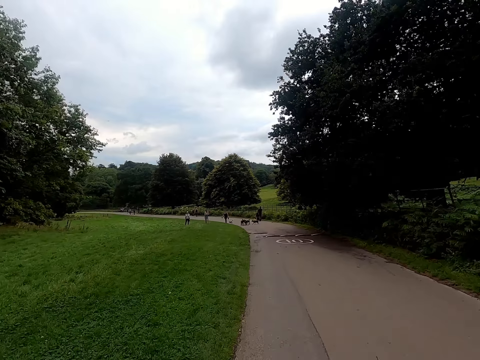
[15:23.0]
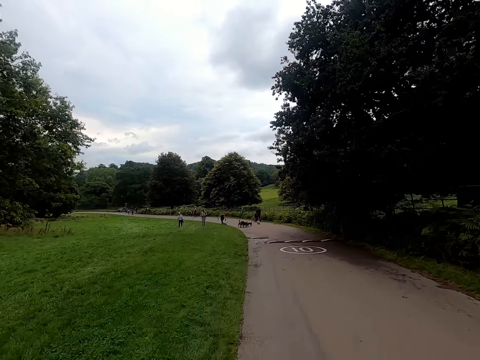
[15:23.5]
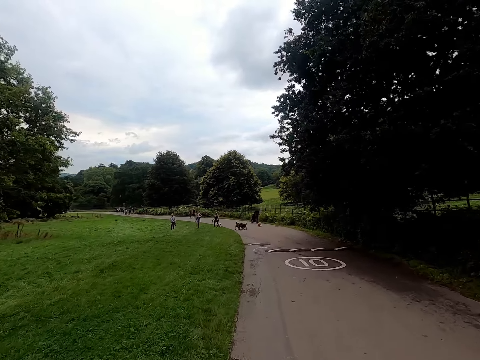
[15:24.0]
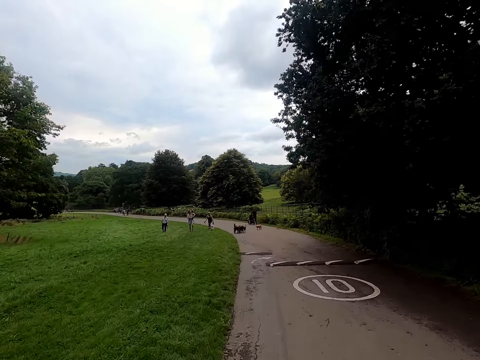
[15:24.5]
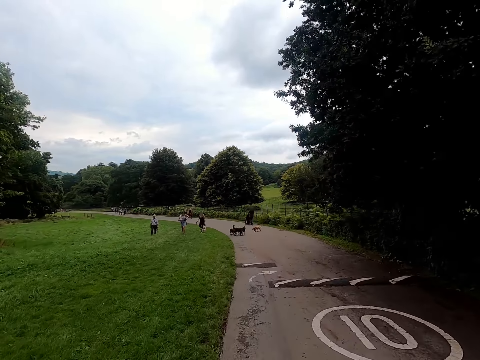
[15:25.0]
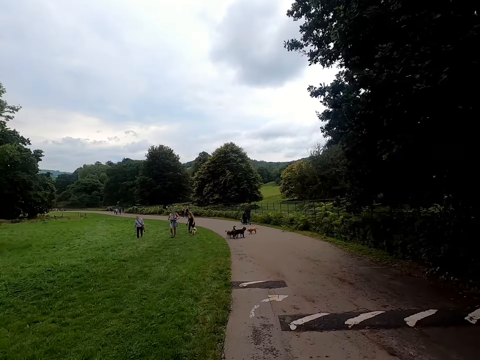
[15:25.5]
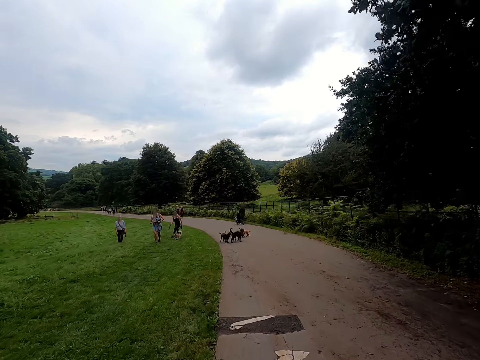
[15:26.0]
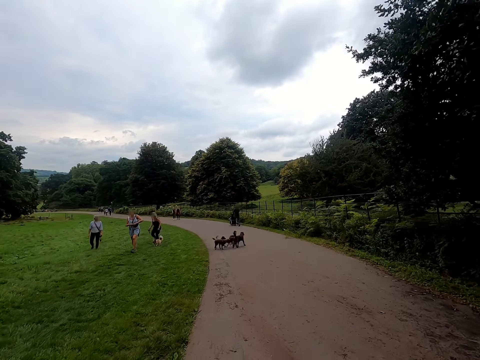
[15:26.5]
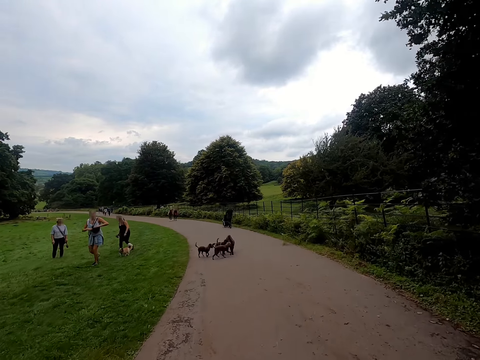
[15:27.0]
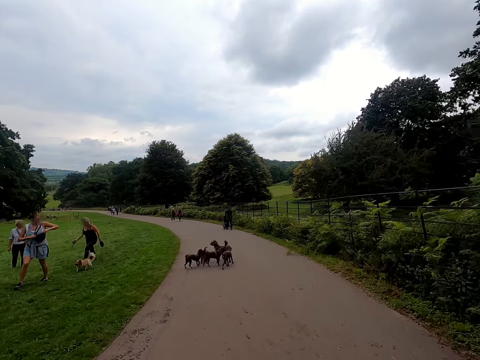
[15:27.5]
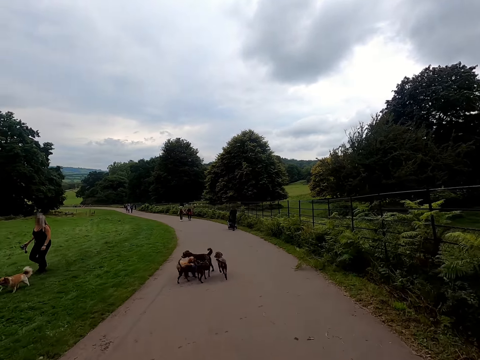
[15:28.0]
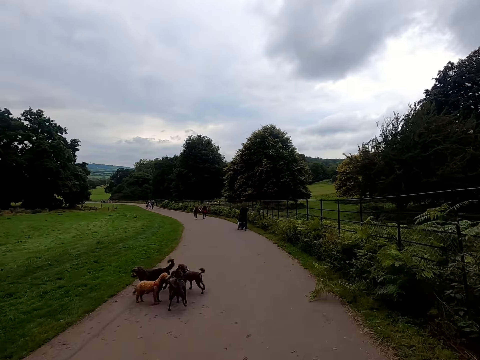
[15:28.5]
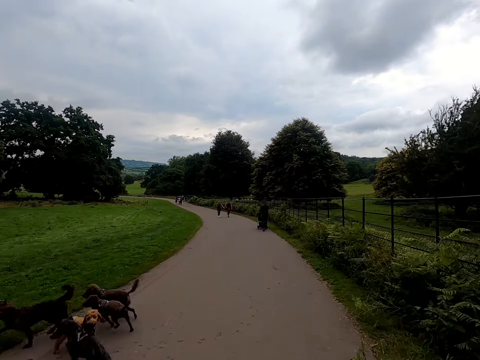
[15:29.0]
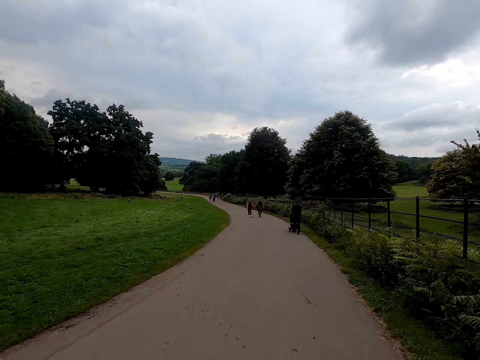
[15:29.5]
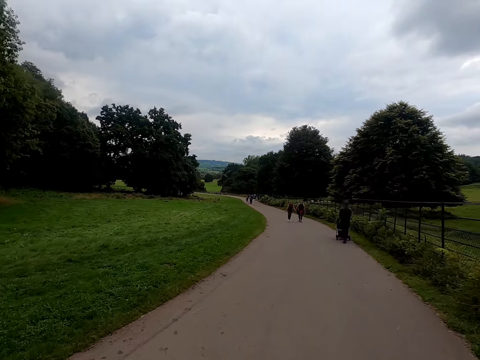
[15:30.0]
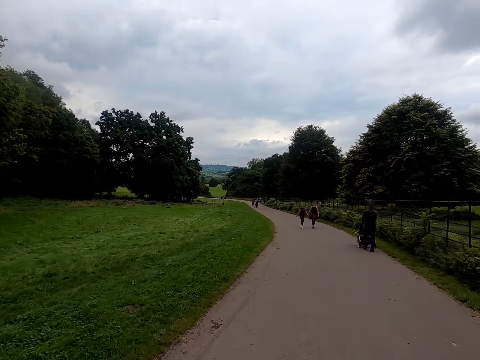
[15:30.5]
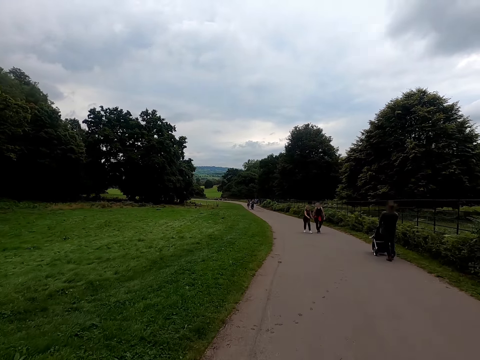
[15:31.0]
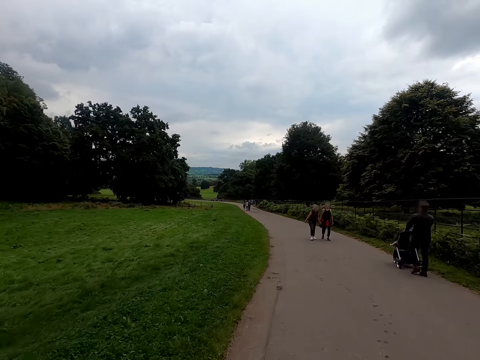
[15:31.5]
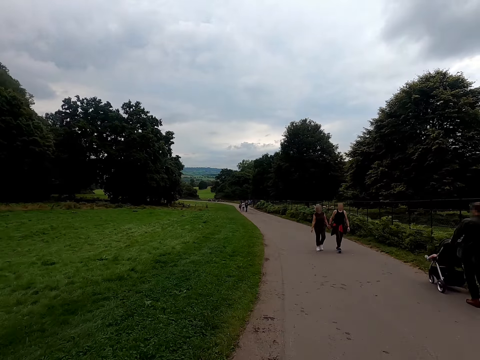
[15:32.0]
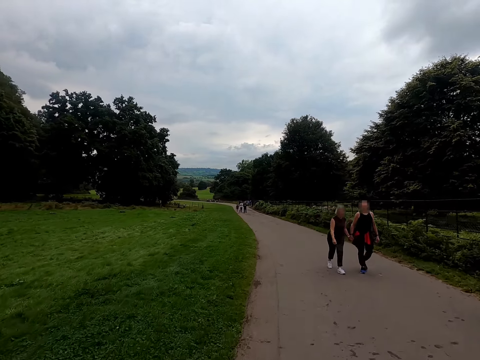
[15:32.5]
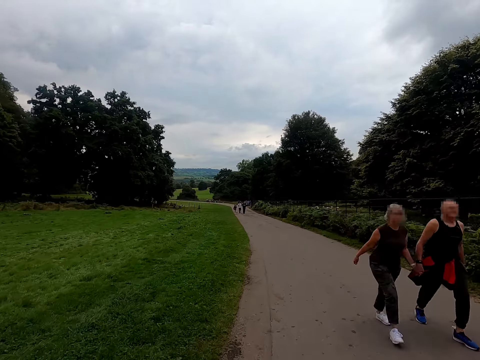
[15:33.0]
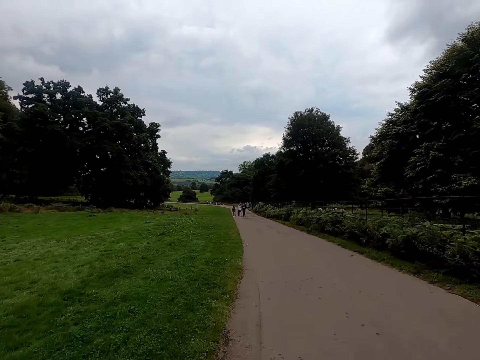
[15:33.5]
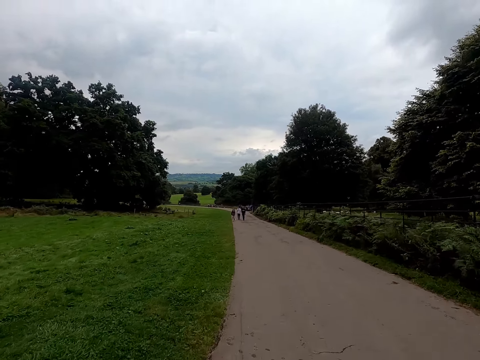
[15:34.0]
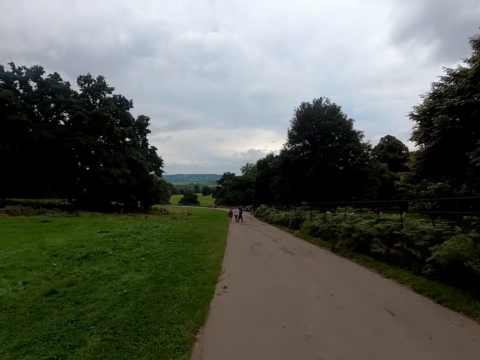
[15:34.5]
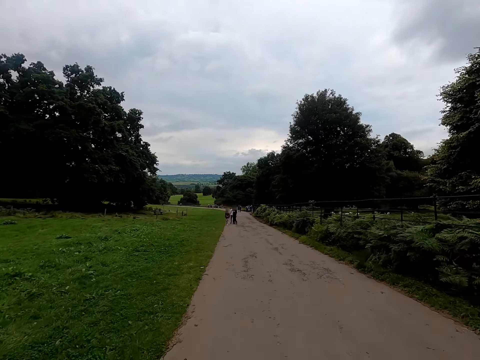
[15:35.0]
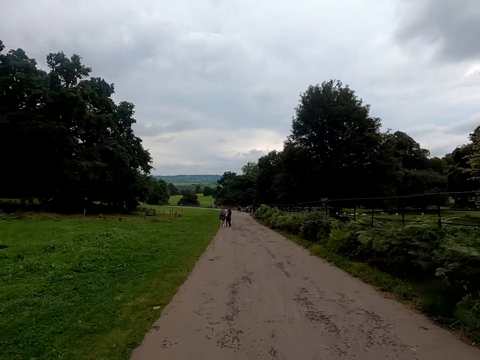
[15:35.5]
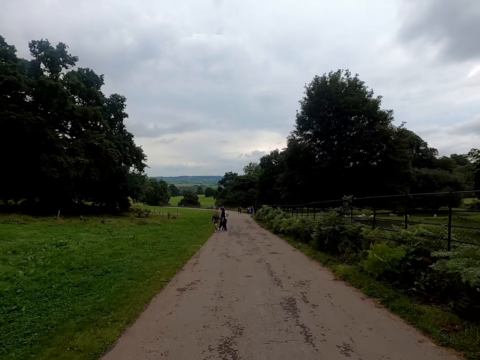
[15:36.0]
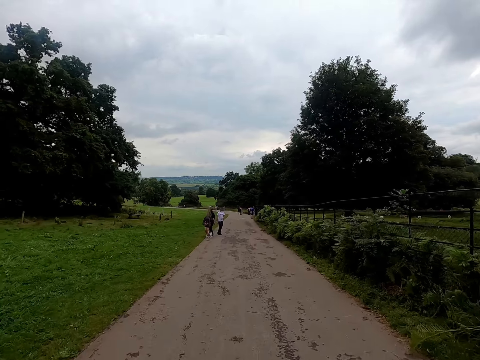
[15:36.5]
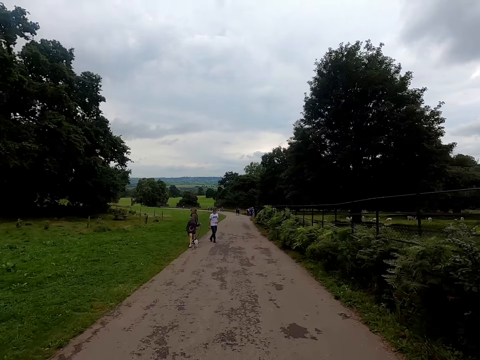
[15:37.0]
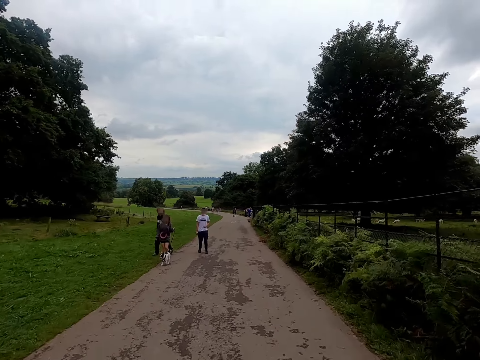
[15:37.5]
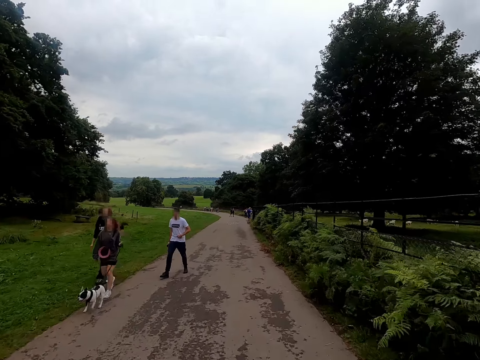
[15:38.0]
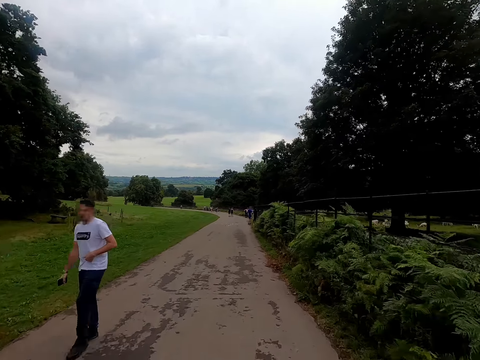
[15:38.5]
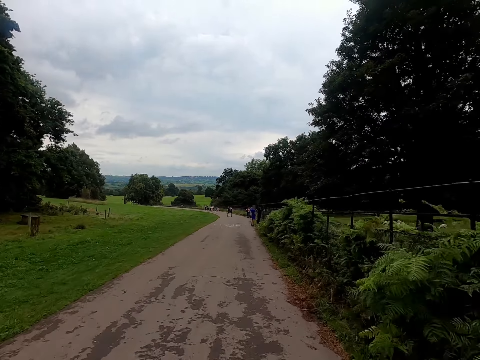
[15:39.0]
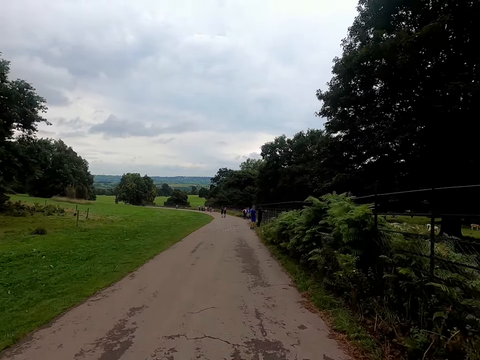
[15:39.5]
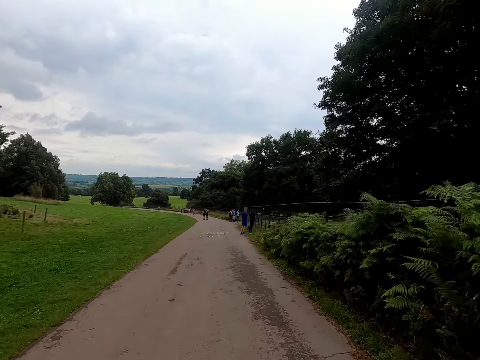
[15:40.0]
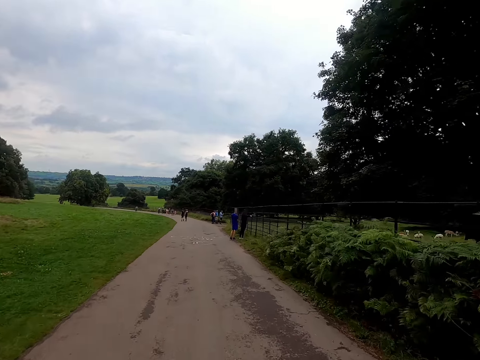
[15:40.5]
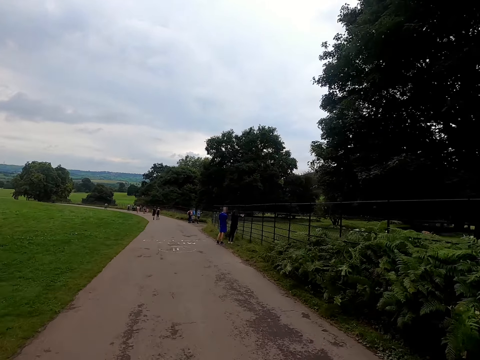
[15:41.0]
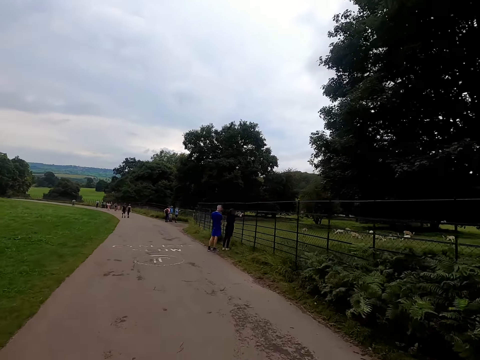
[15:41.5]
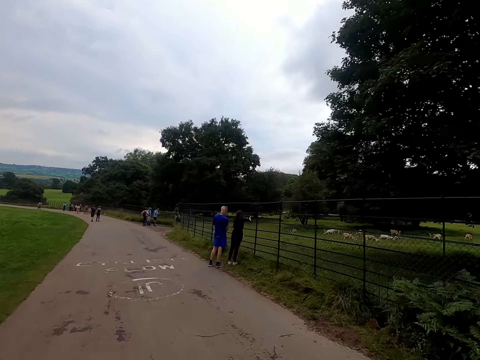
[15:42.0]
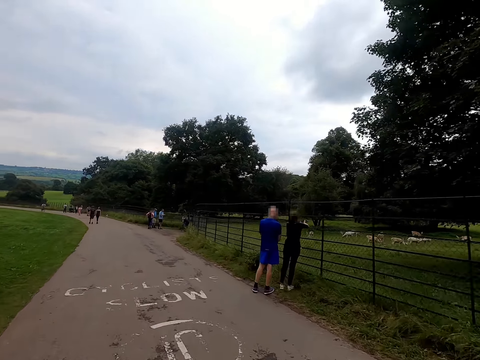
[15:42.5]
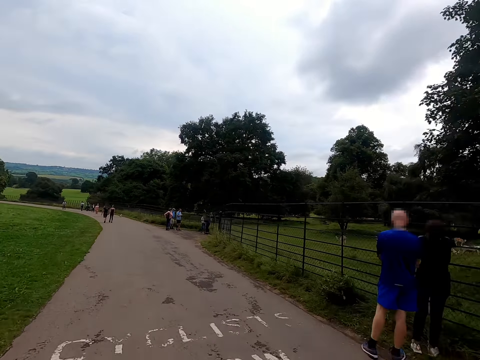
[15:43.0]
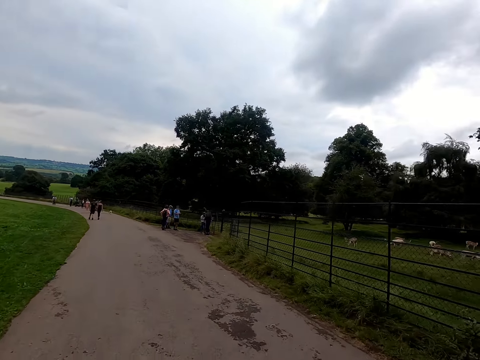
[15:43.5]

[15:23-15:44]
A woman walks past the camera wearer. A man walks past the camera wearer. A dog walks past the camera wearer. A girl walks past the camera wearer.

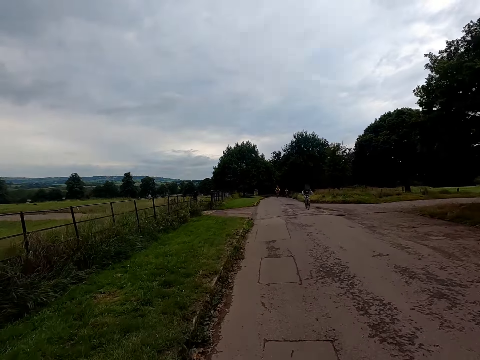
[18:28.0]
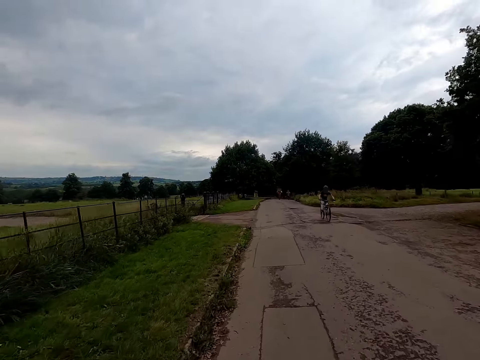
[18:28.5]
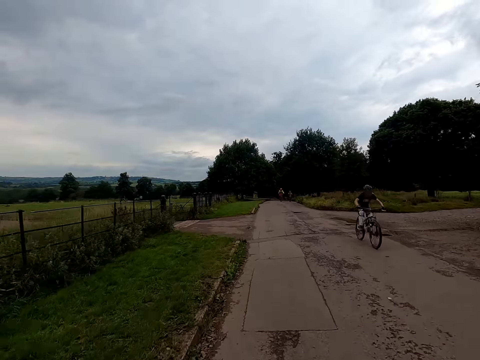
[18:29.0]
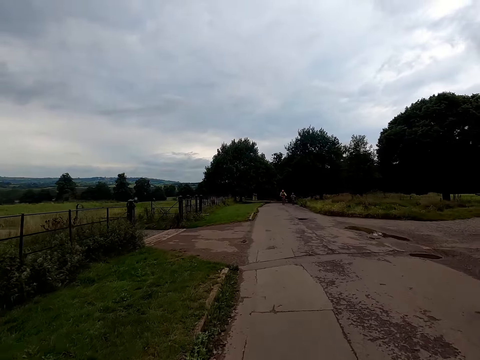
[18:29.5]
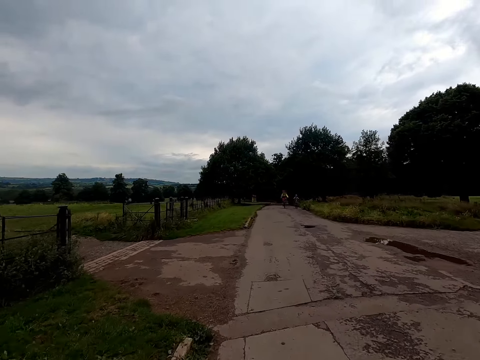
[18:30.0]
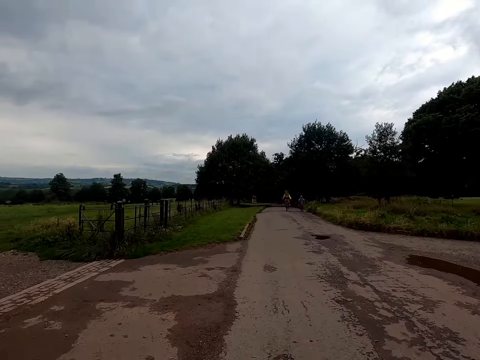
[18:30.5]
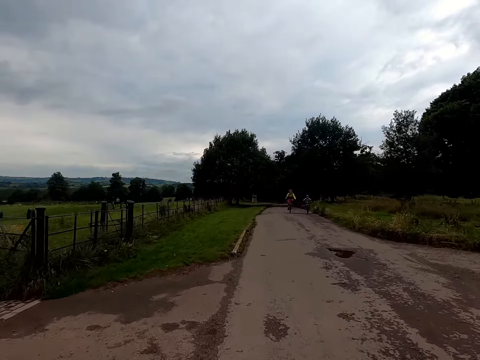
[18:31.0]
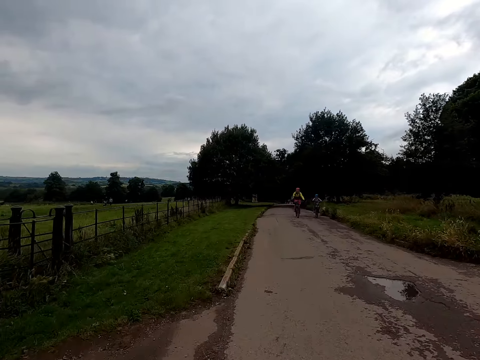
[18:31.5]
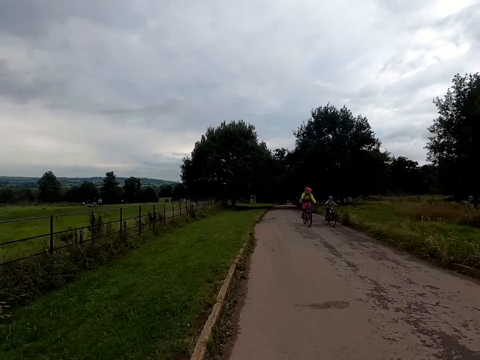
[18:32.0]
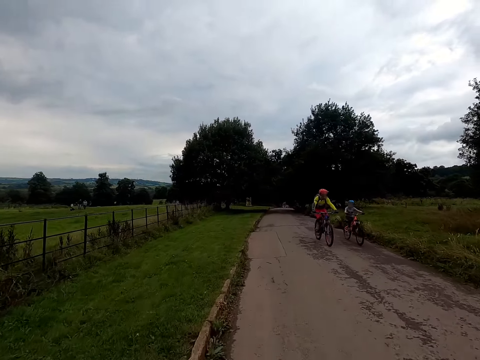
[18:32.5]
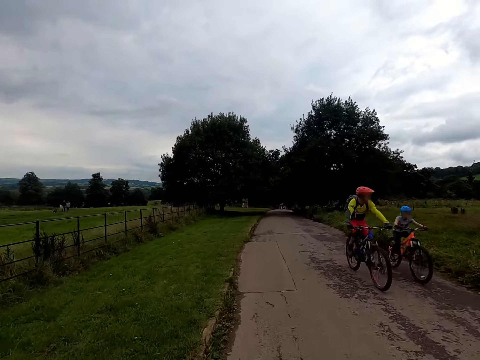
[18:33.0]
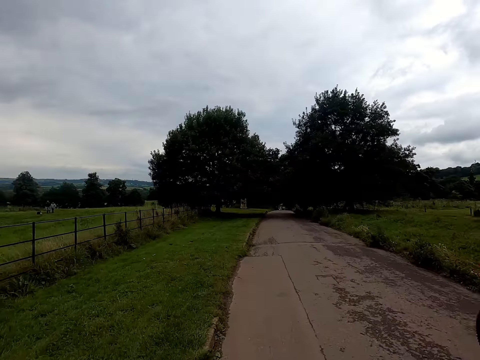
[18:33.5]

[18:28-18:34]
The camera wearer cycles past a man on a bicycle along the park. They cycle past a boy on a bicycle along the park. They cycle past another man on a bicycle along the park.
